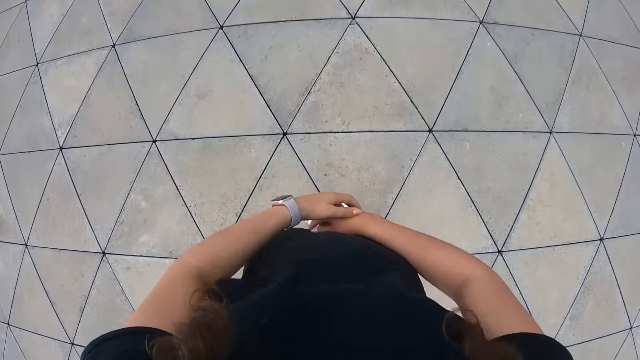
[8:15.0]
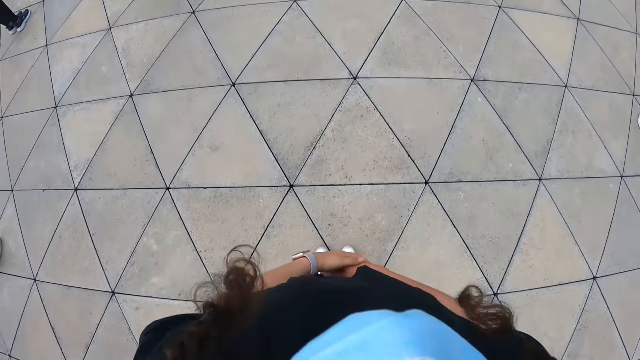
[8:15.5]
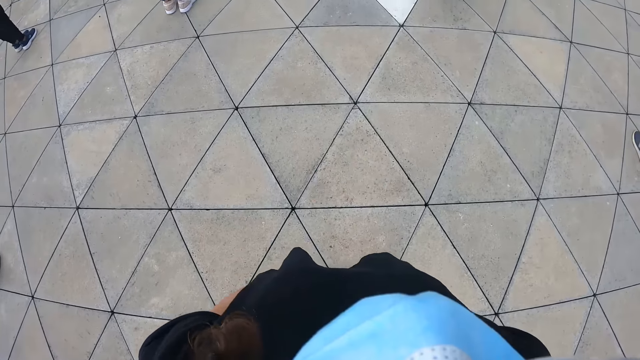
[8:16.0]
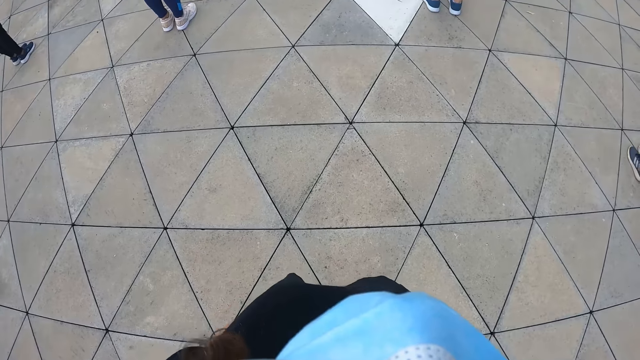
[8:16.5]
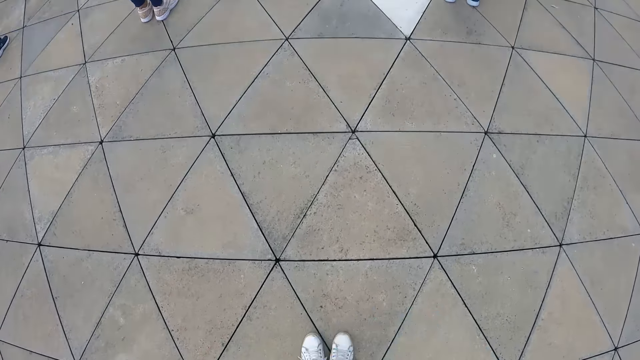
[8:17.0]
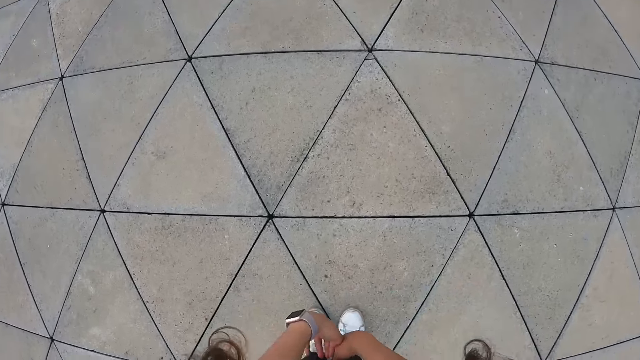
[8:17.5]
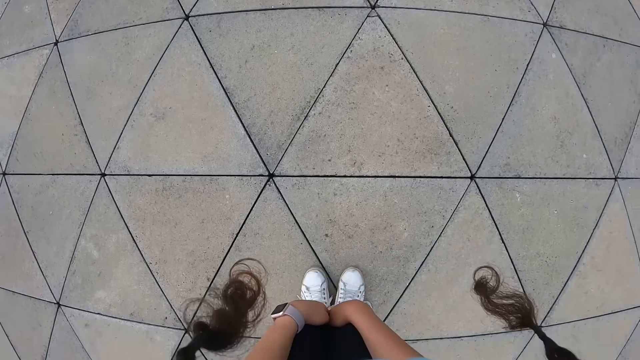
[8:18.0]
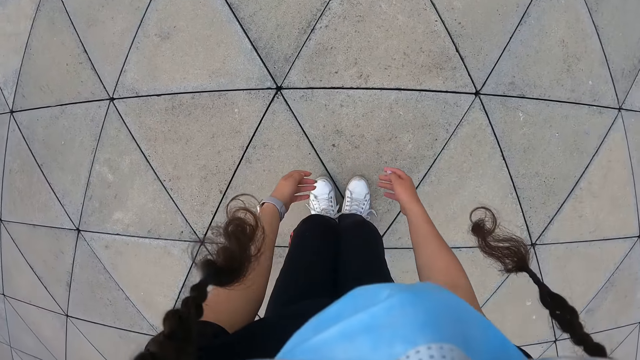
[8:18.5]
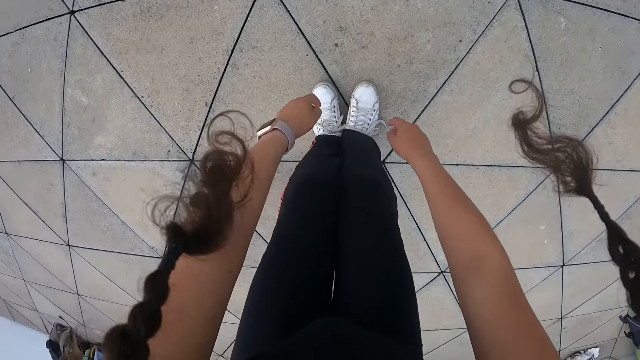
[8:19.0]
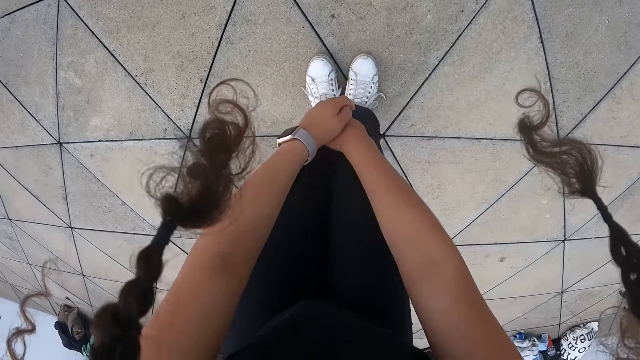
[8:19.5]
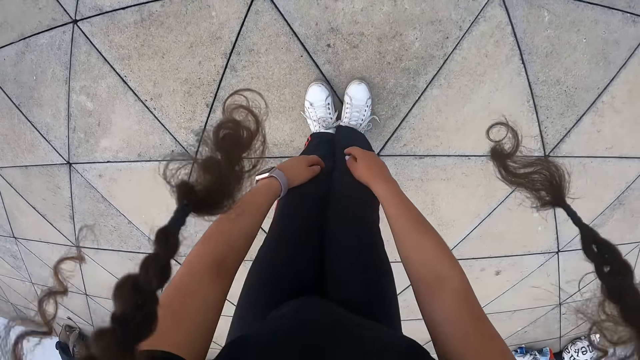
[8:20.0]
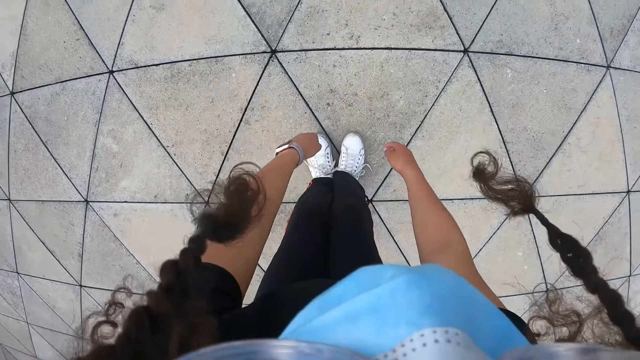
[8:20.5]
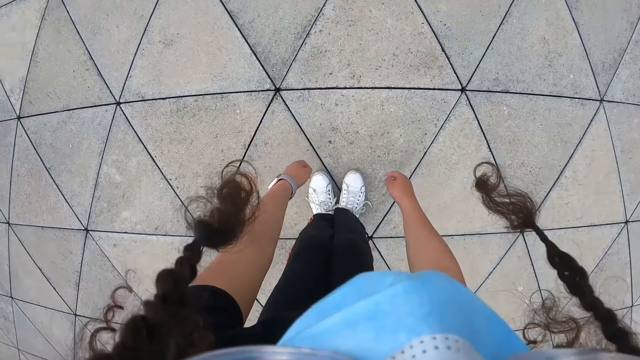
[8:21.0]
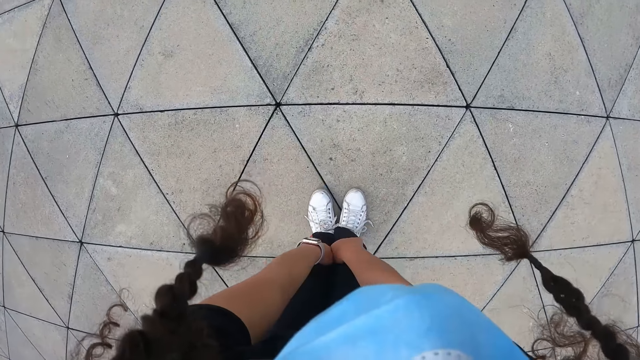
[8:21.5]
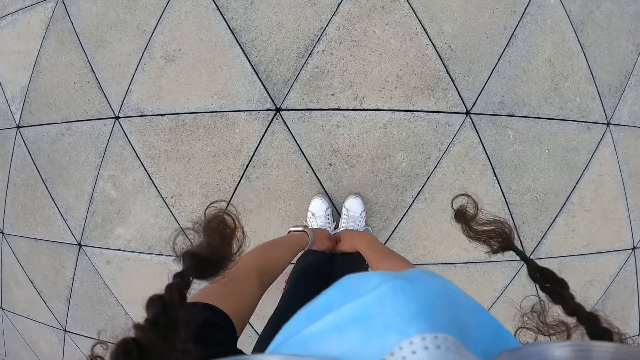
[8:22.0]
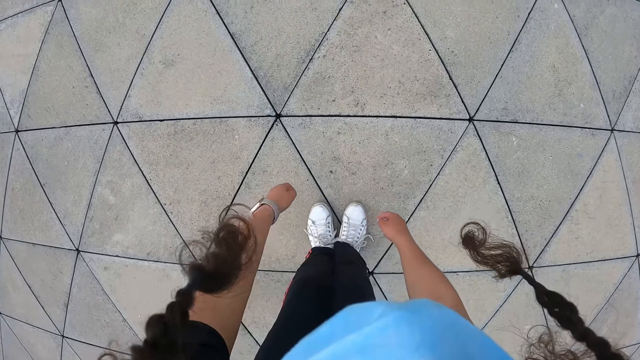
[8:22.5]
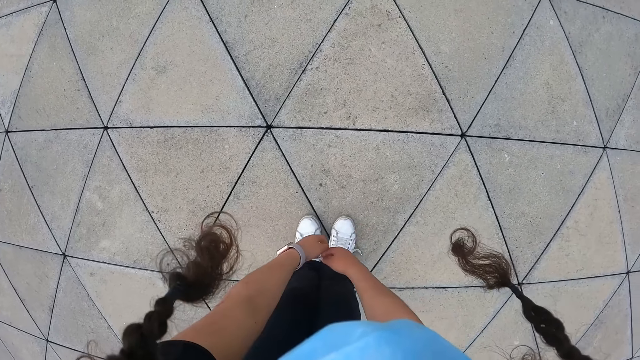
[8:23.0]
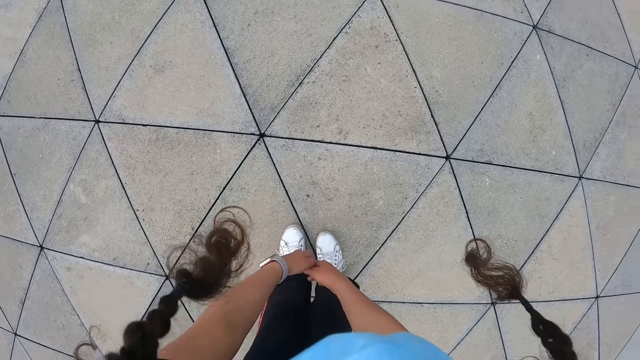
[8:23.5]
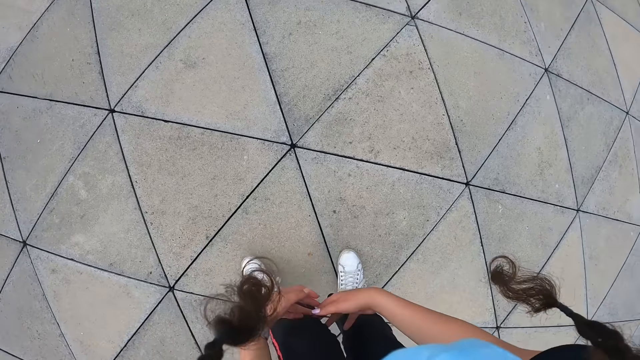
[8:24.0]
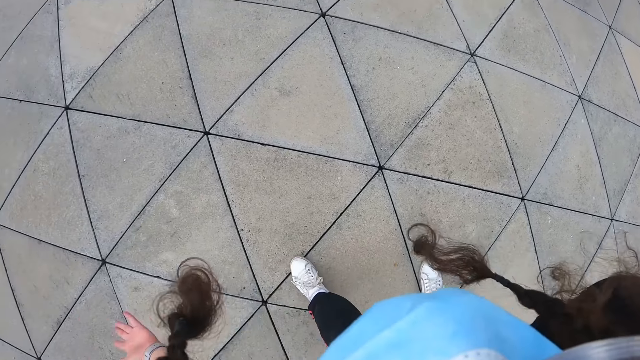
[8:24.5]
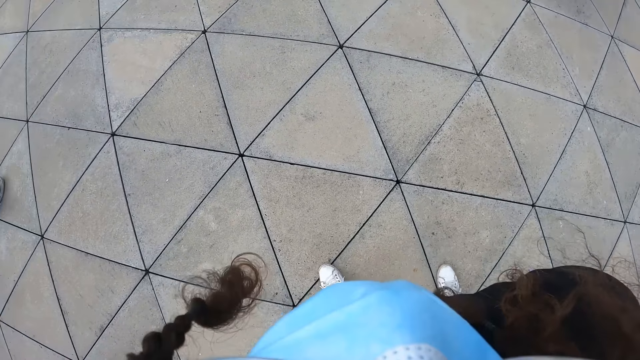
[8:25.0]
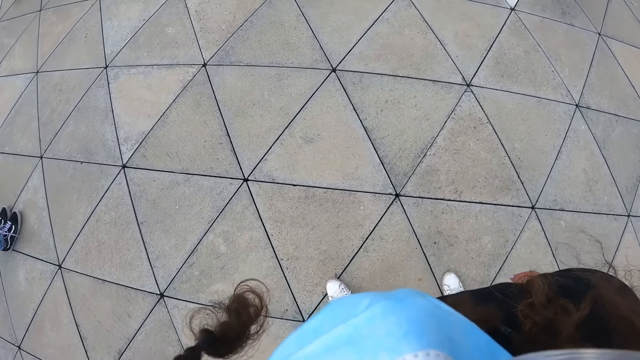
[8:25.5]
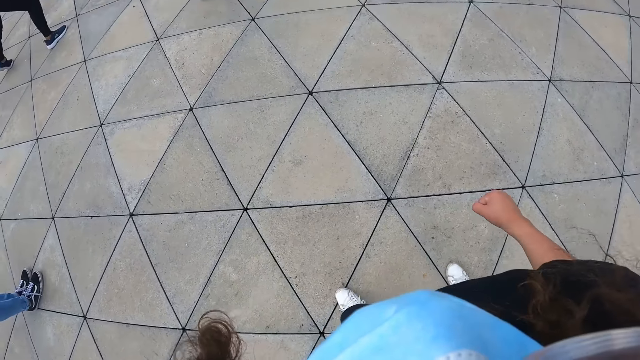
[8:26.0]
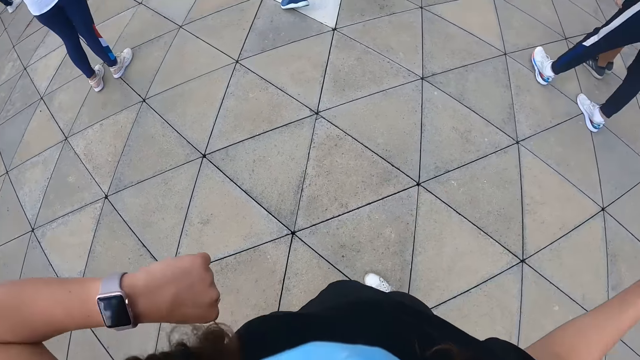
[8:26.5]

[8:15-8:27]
The camera wearer puts down her hand. She exercises on the ground.

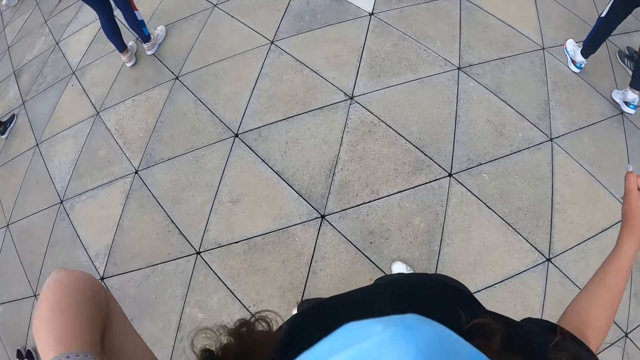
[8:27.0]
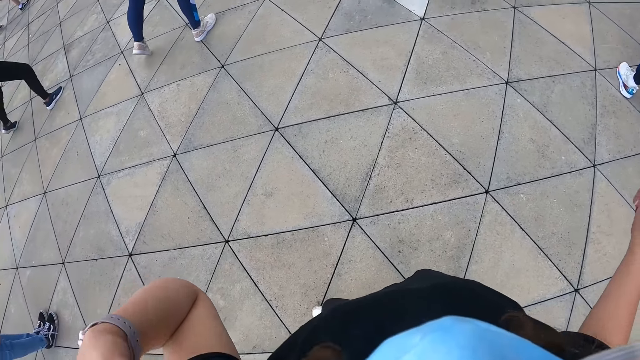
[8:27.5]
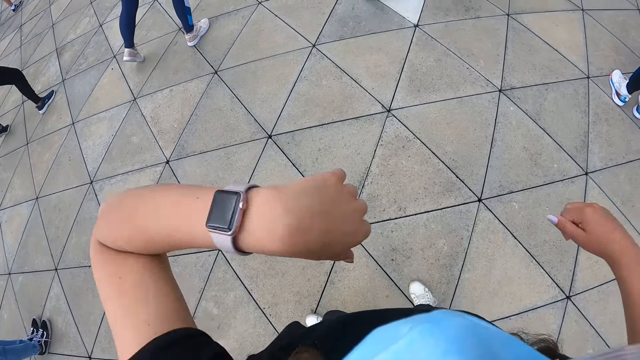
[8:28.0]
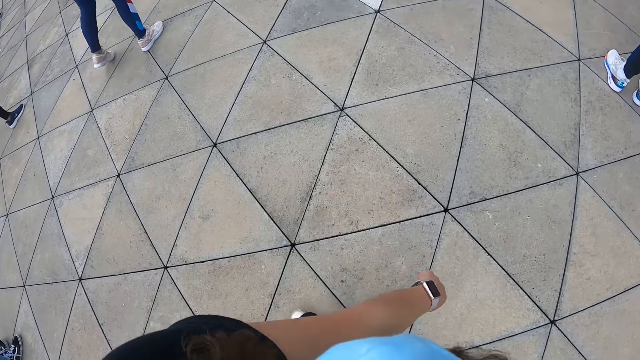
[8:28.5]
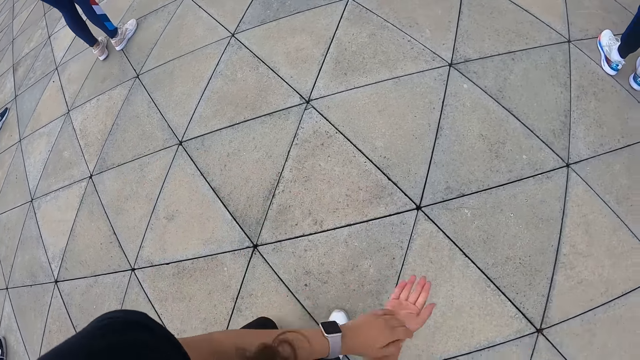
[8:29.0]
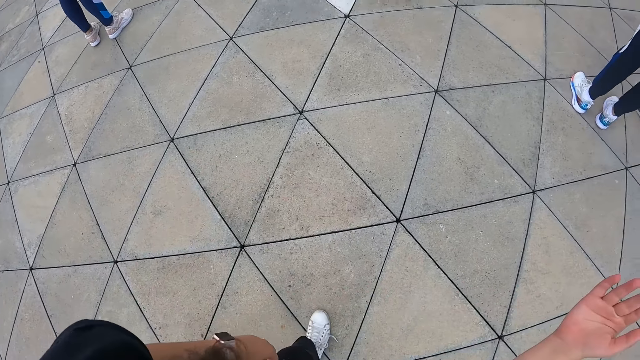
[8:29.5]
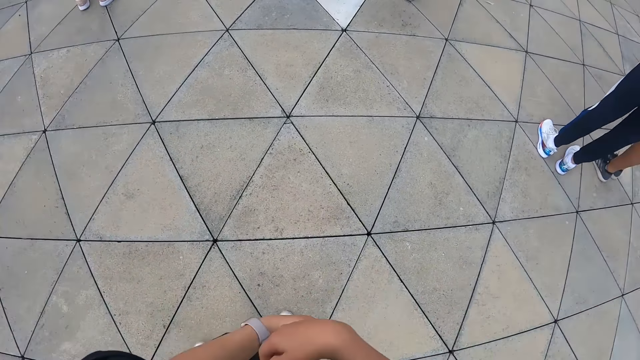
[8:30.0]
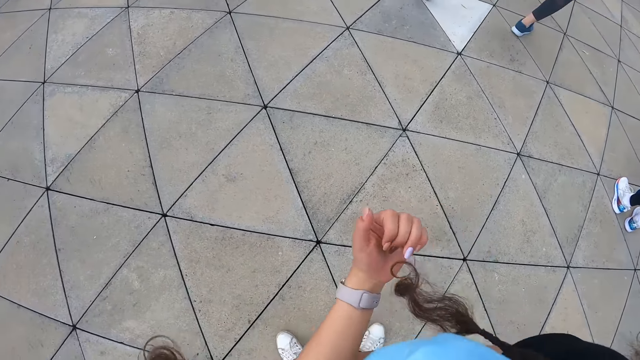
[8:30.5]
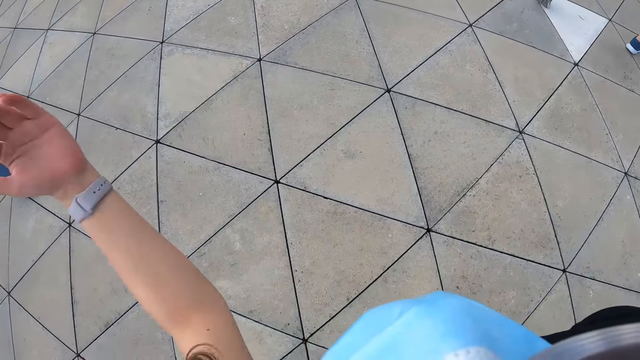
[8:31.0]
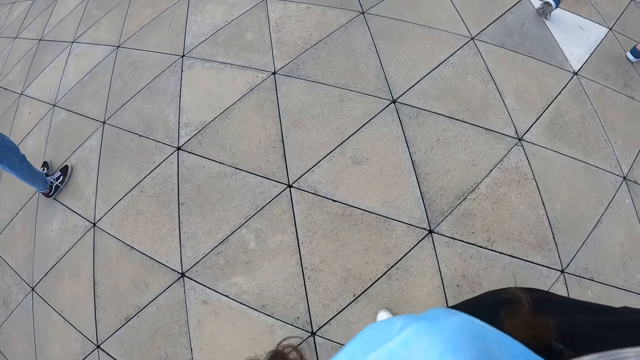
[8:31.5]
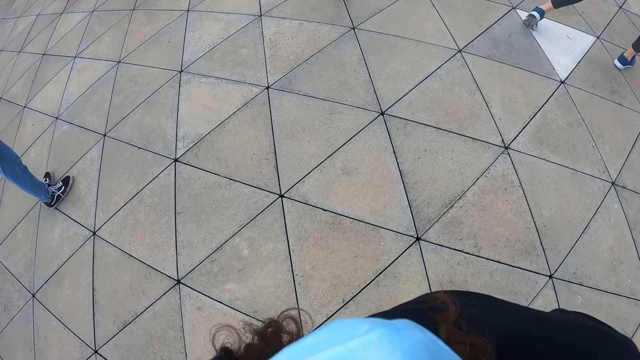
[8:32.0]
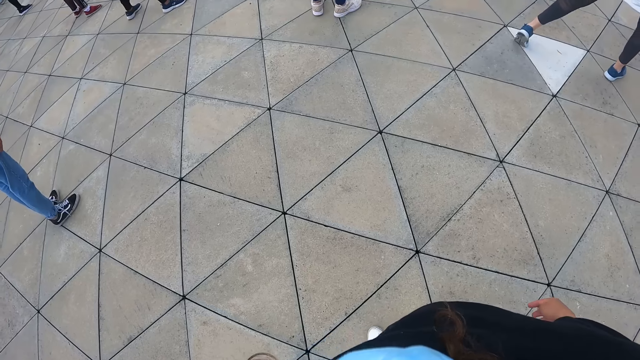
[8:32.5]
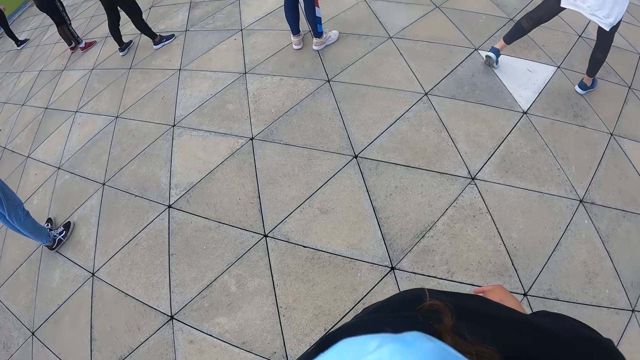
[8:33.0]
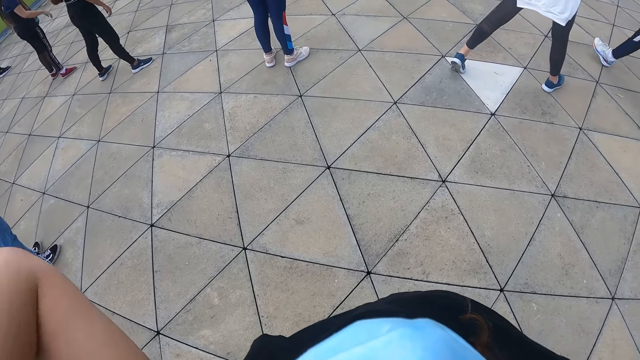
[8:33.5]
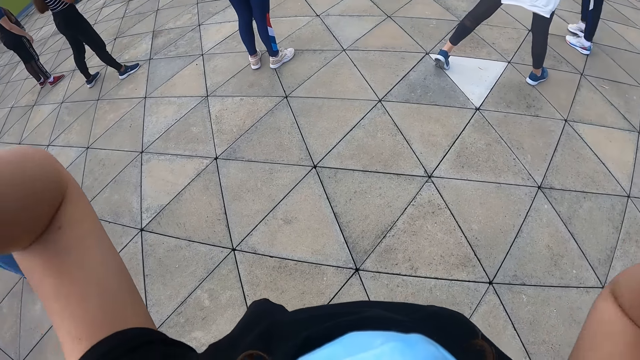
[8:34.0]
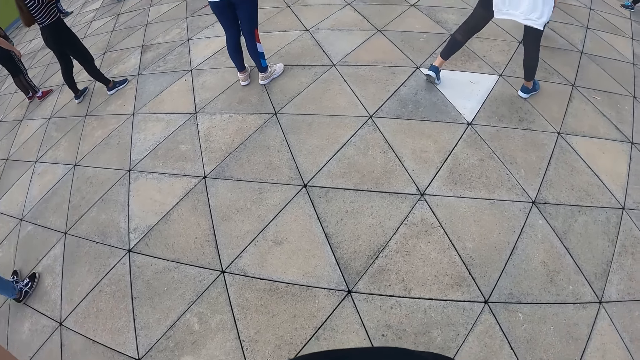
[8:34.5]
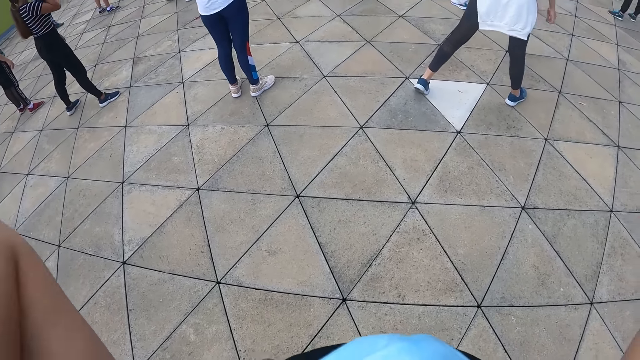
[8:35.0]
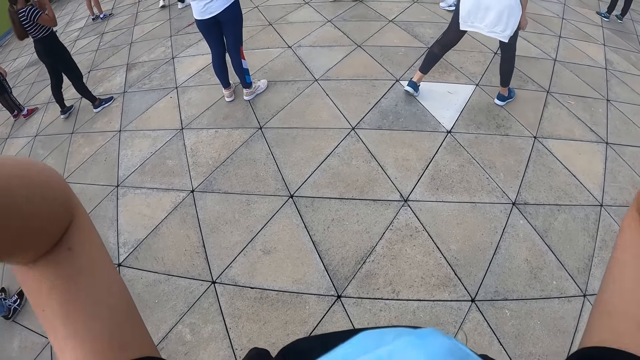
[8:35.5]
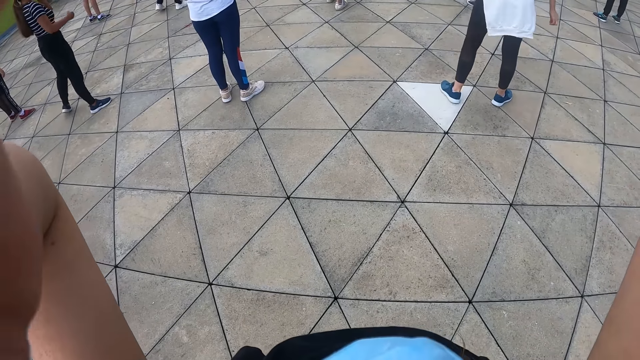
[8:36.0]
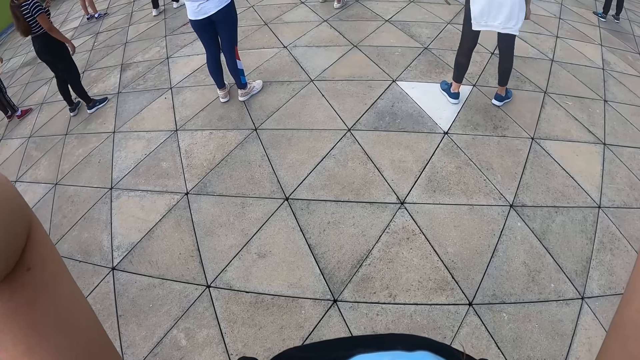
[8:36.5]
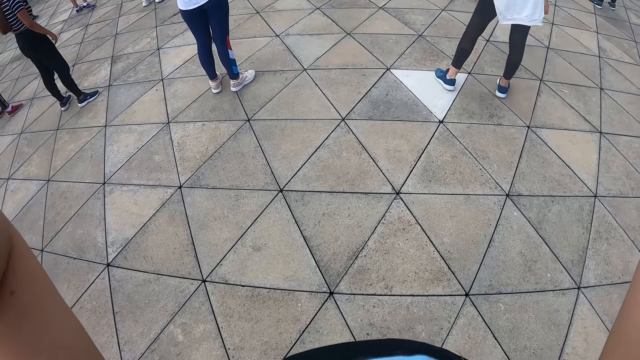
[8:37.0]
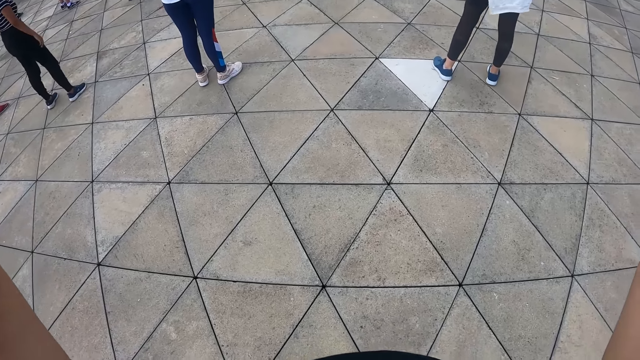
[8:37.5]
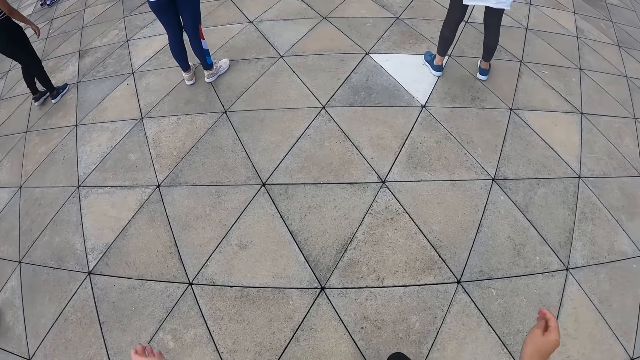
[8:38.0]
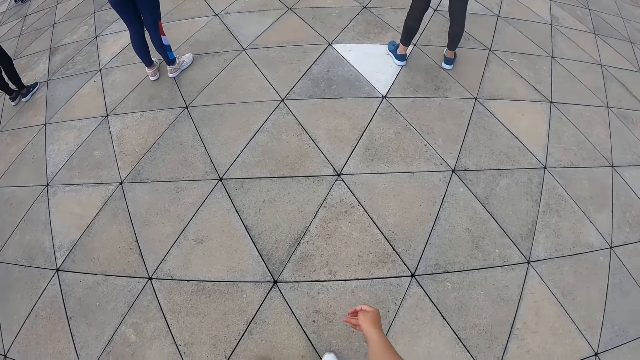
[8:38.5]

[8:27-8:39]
The camera wearer lifts her hand. She adjusts a camera on her head with her left hand.
